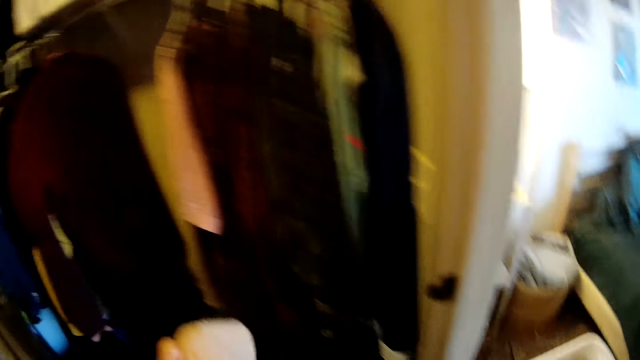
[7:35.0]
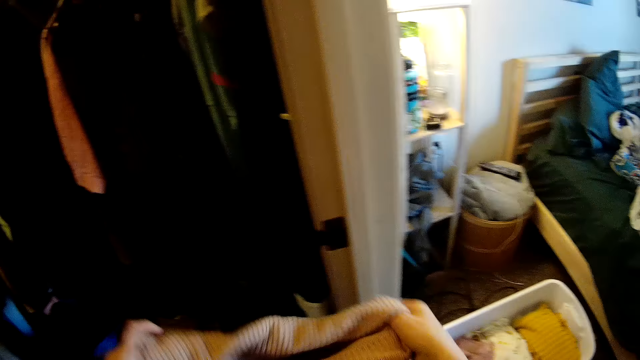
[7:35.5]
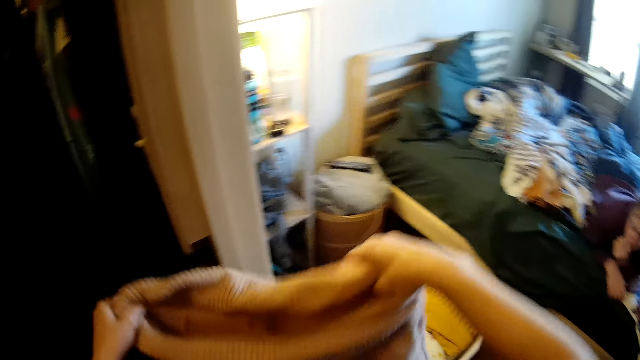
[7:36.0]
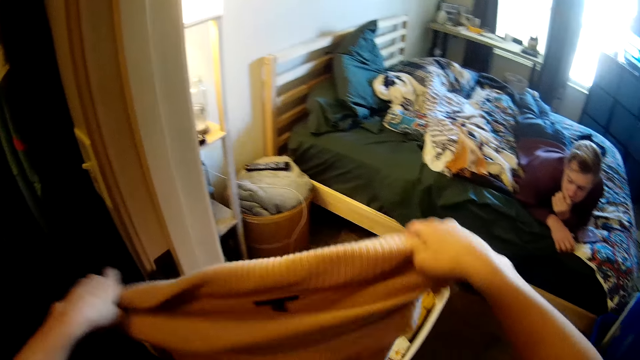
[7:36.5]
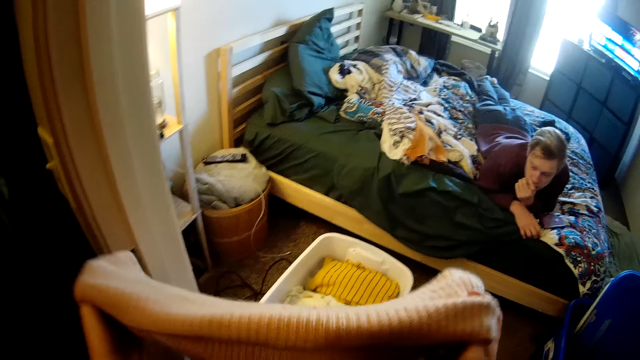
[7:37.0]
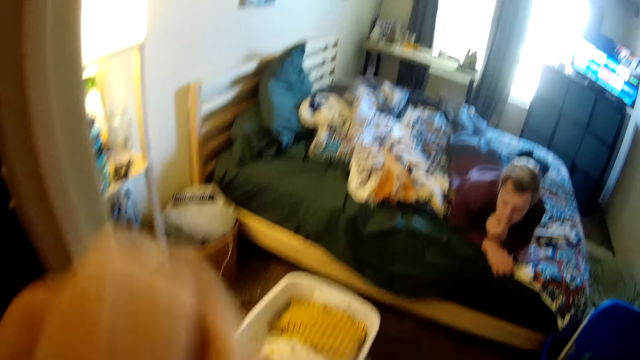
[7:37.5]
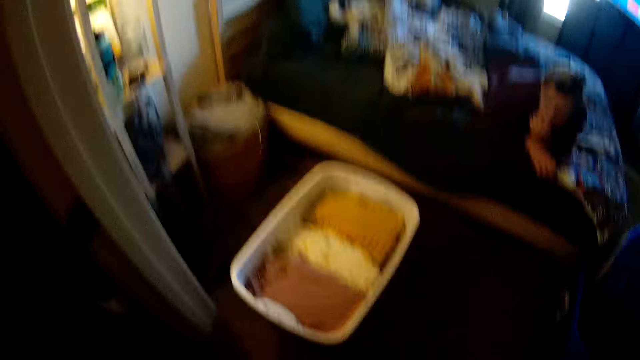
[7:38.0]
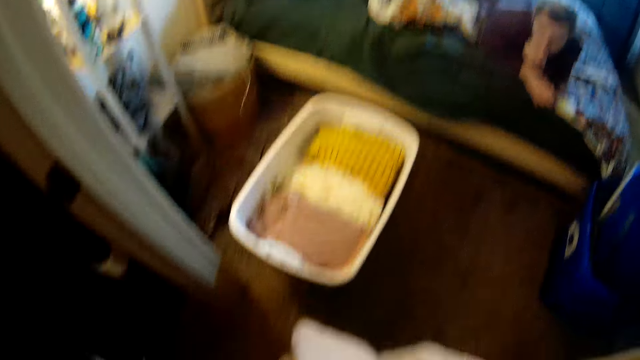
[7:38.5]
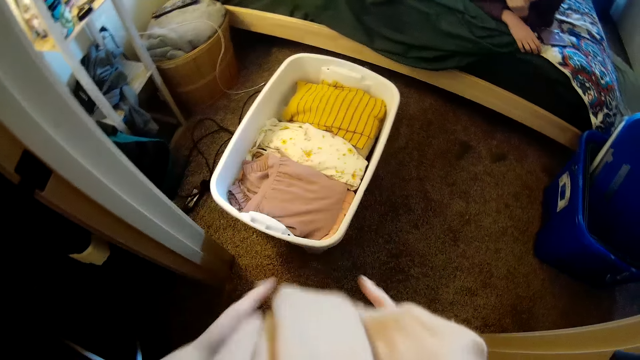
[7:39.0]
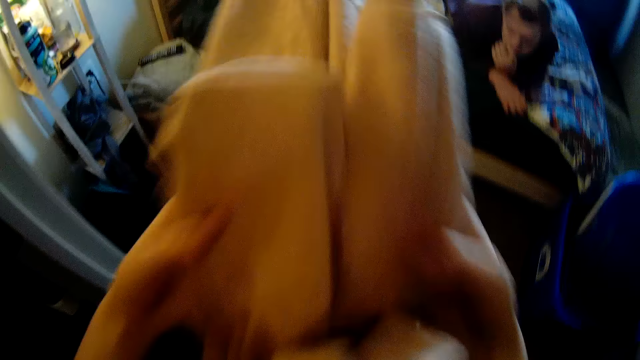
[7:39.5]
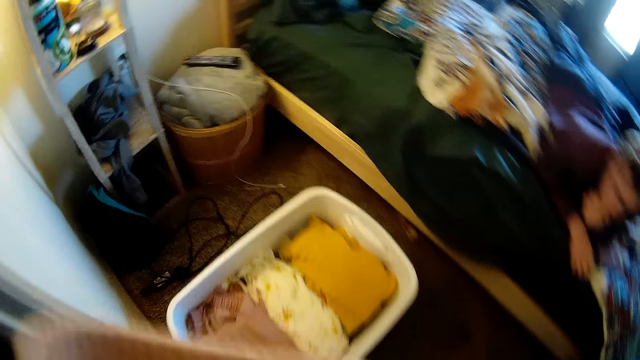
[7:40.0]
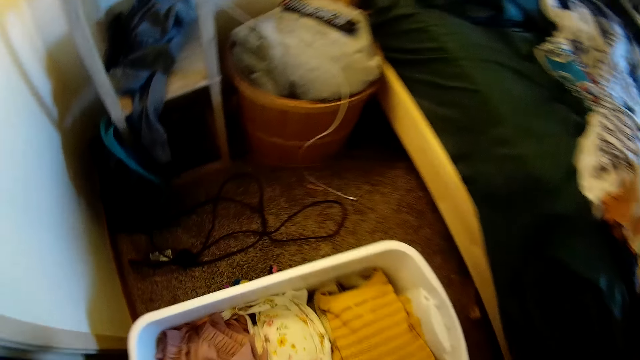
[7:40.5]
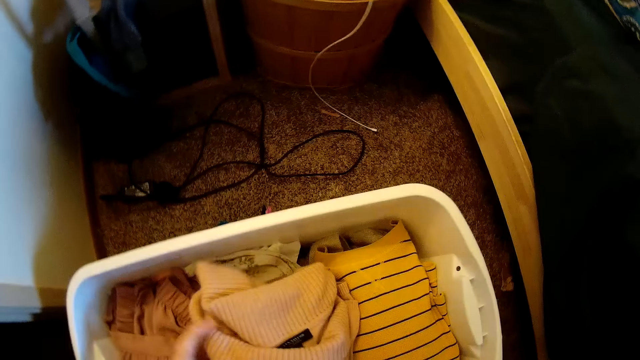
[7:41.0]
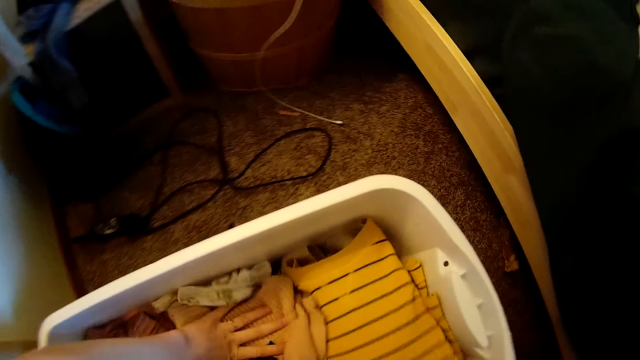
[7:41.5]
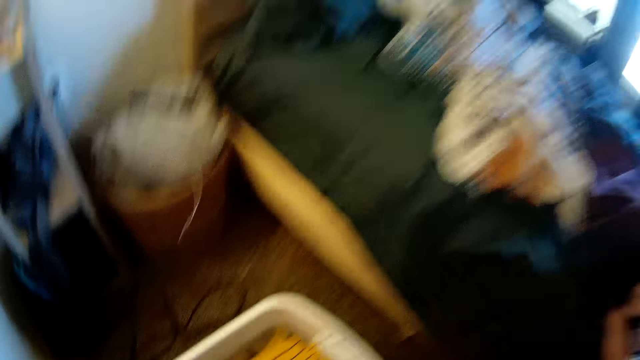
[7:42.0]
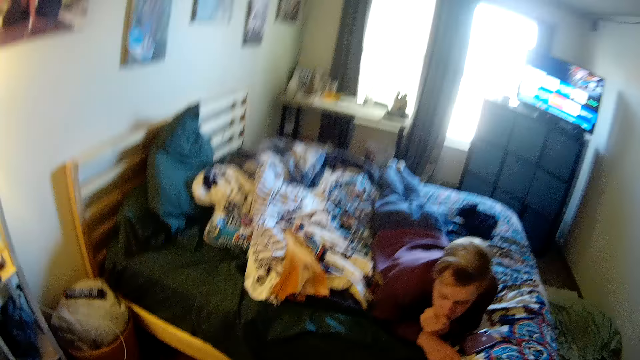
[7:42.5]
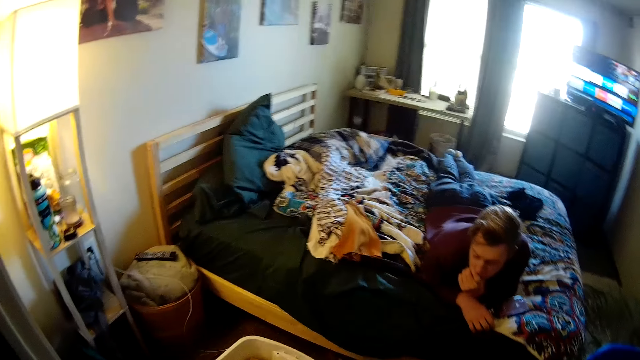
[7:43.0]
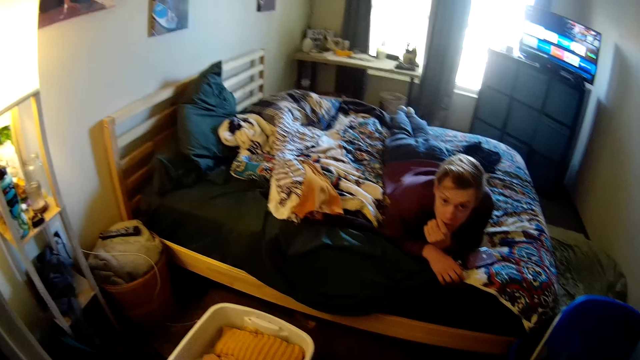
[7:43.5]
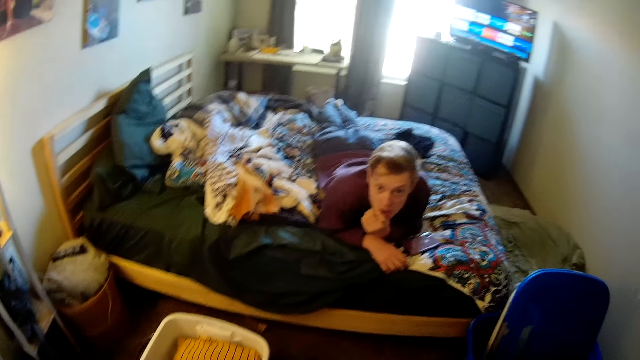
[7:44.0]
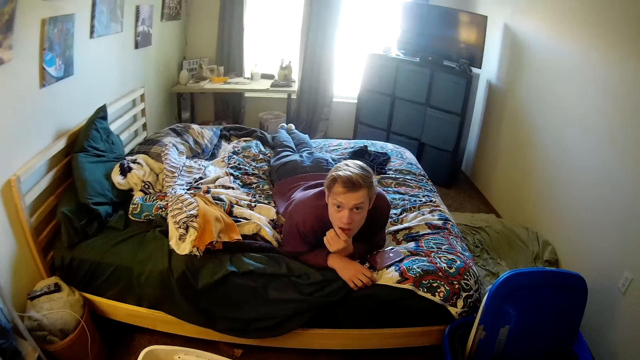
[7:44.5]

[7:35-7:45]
The camera wearer removes a cloth from the hanger. They hold the cloth. They fold the cloth. They put the cloth in a bucket. They converse with a man.

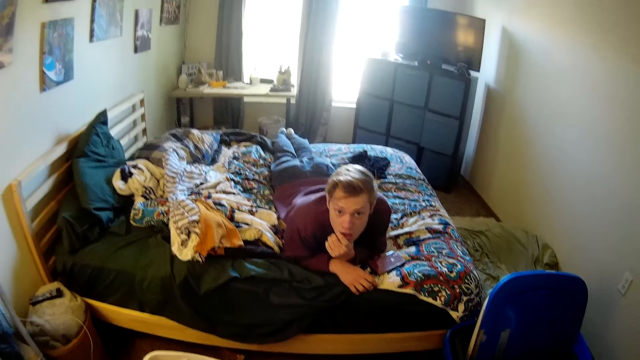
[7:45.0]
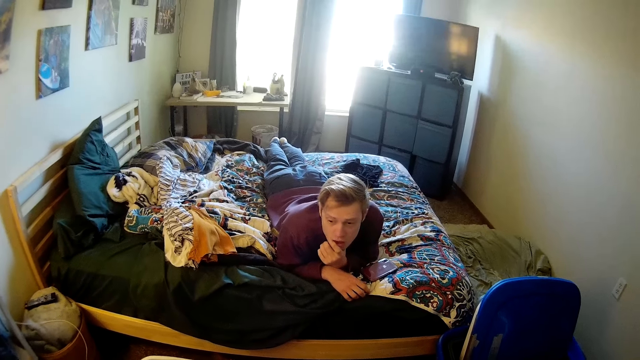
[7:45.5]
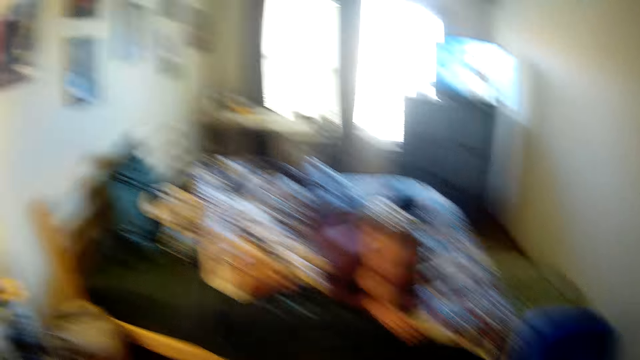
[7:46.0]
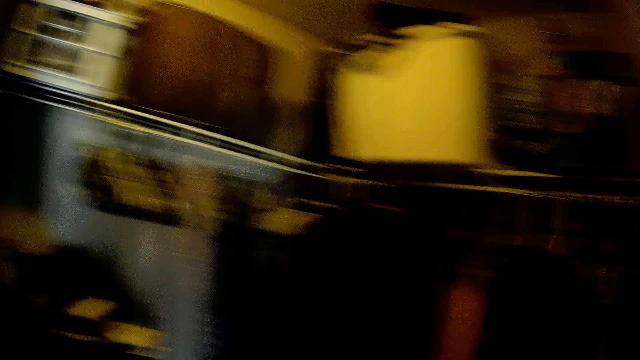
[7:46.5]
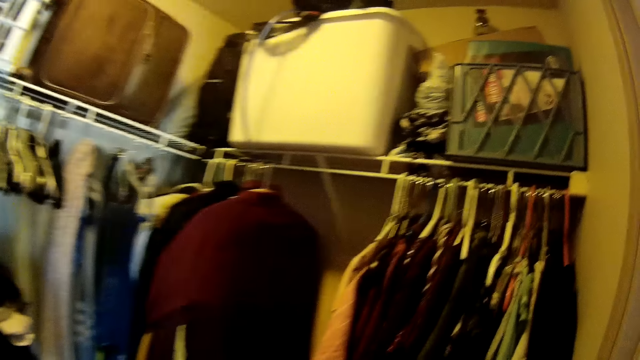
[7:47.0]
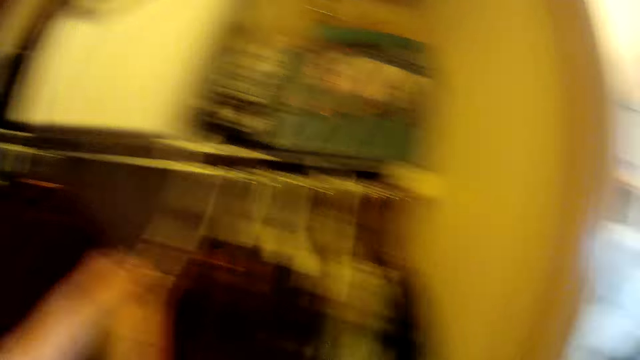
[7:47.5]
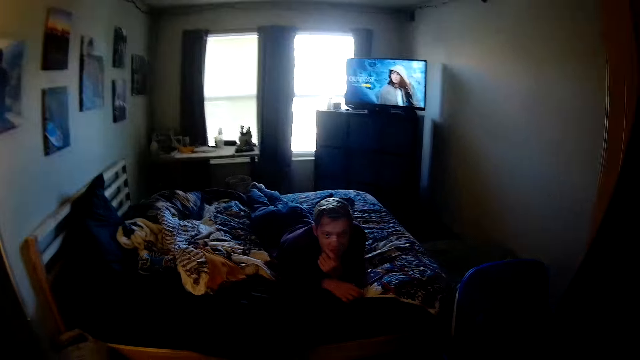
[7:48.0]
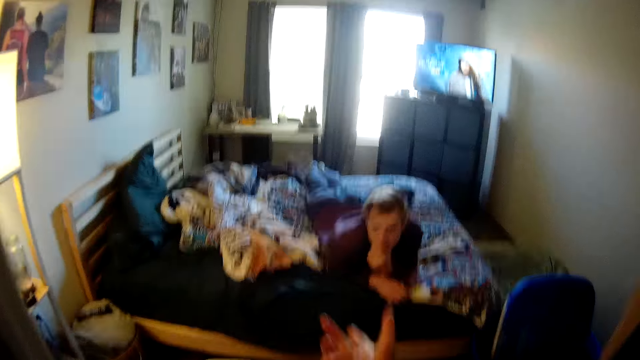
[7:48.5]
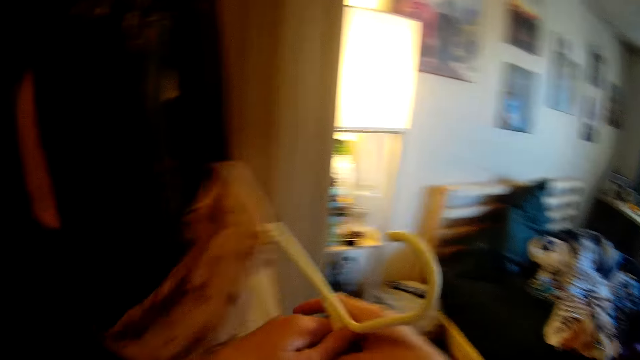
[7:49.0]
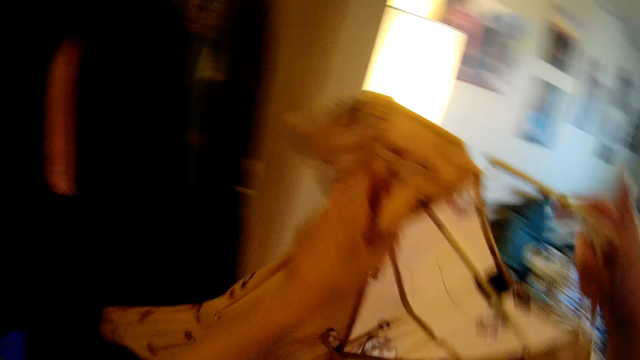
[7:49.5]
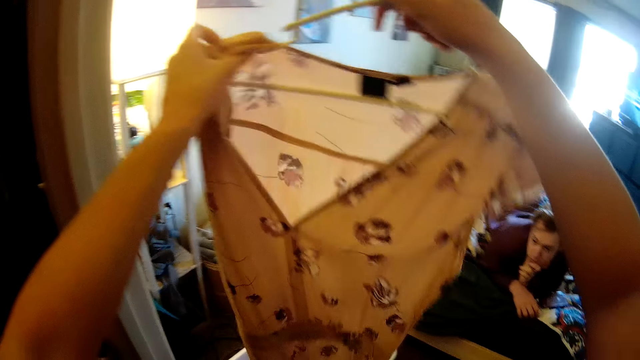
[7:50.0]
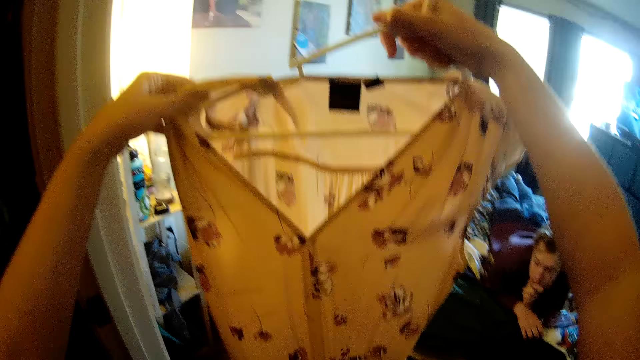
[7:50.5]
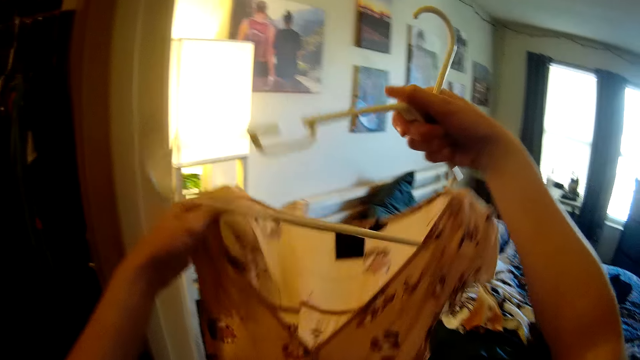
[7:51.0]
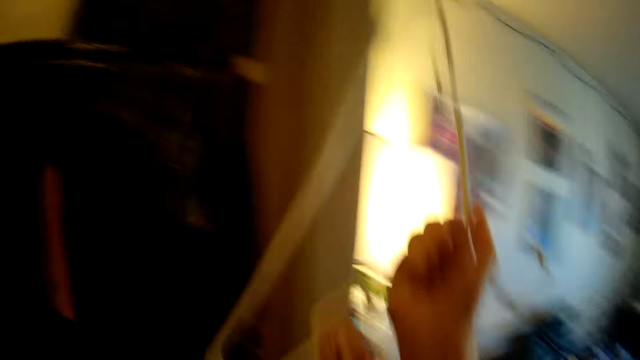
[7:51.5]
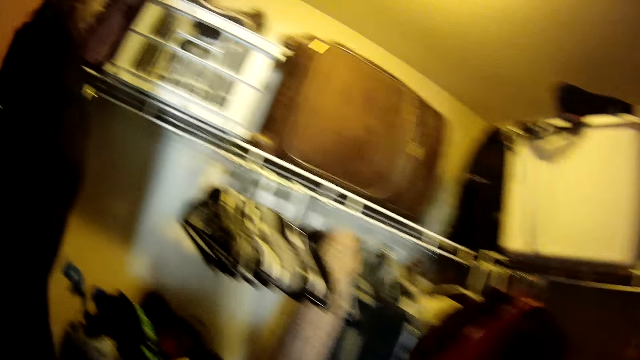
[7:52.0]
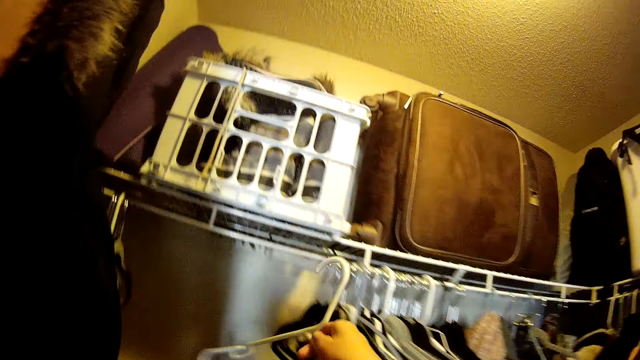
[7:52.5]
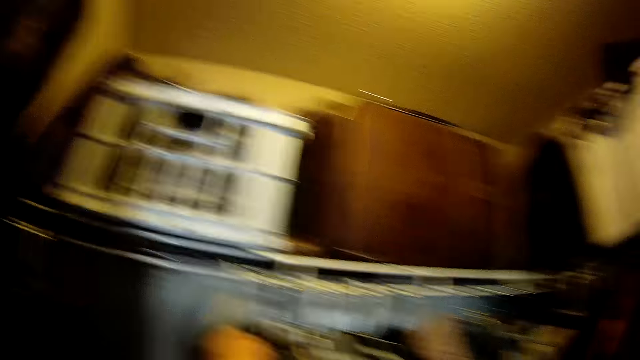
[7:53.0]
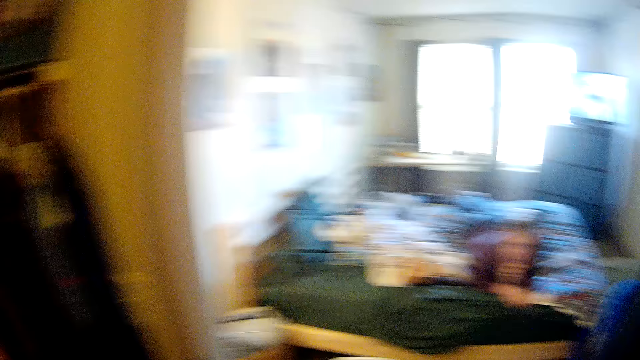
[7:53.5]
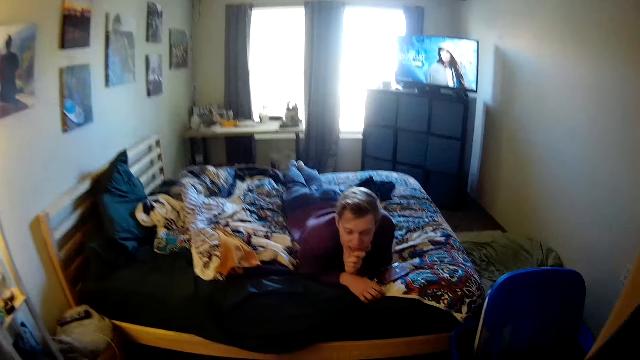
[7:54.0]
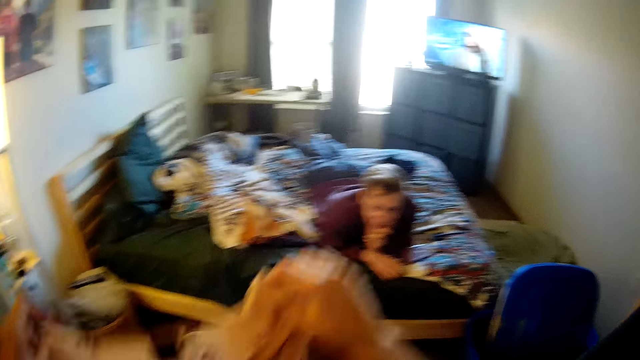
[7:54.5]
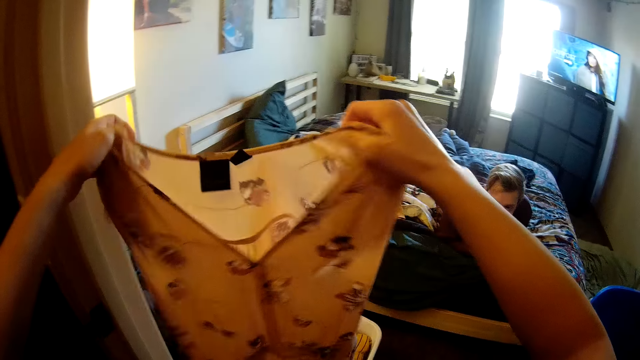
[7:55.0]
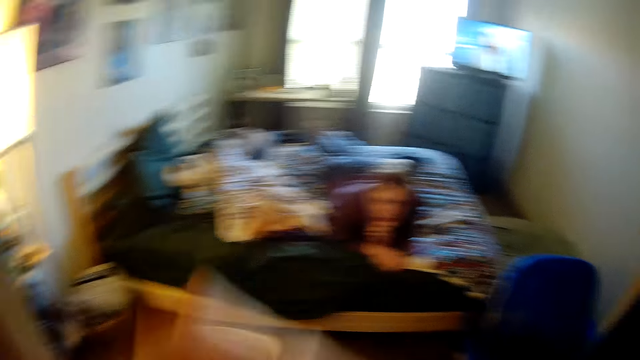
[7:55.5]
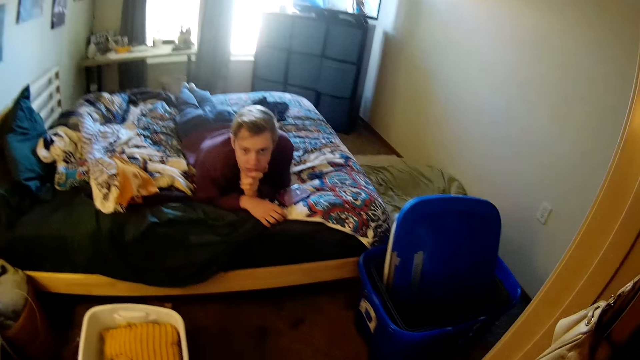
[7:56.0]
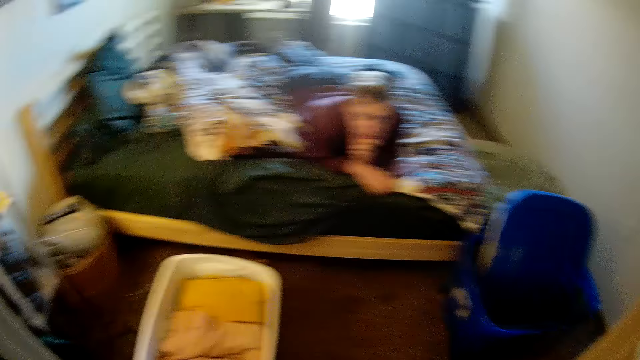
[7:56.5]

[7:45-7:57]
The camera wearer moves. They touch a cloth on a hanger. They converse with a man. They remove the cloth from the hanger. They hang the hanger on a cloth stand. They move. They look at the man. They fold clothes. They hold up a cloth.
